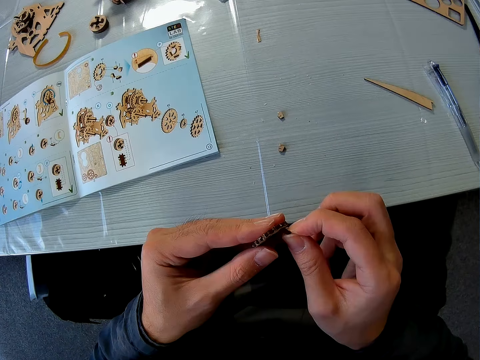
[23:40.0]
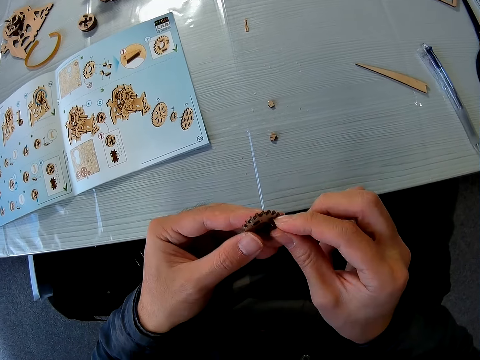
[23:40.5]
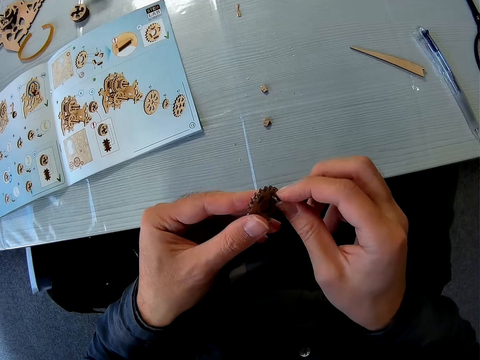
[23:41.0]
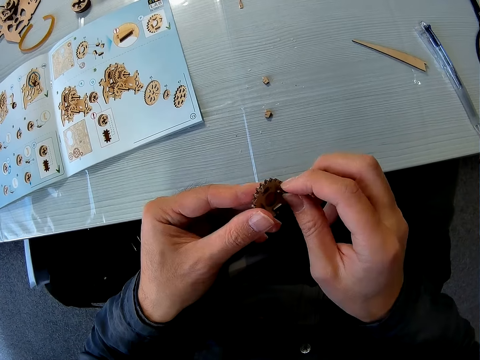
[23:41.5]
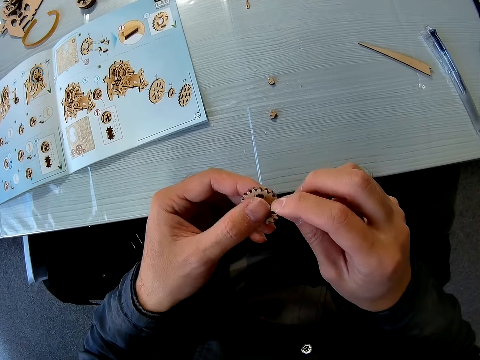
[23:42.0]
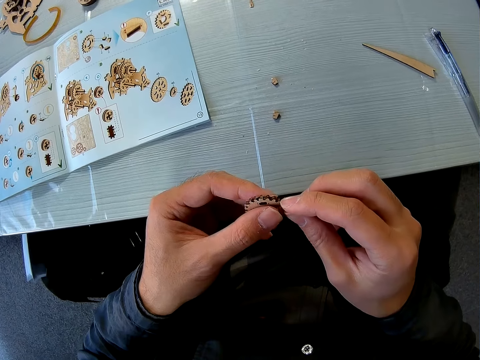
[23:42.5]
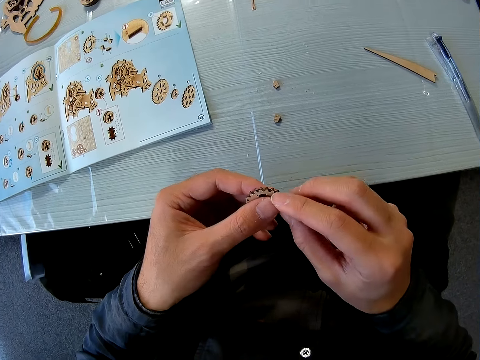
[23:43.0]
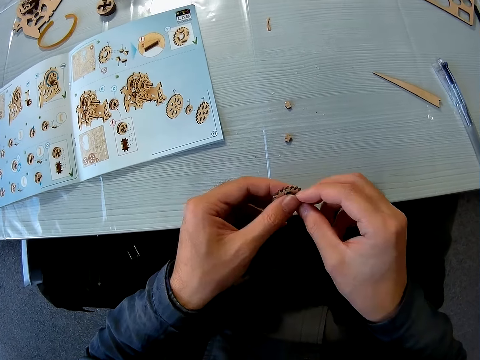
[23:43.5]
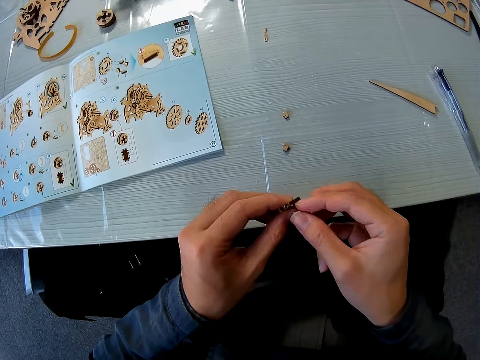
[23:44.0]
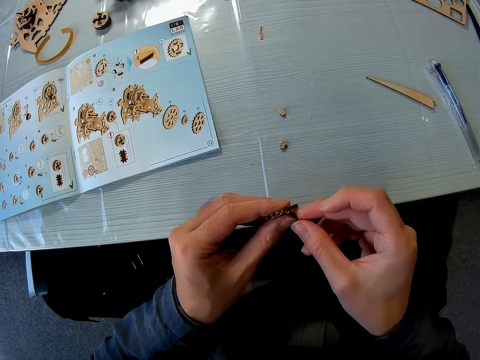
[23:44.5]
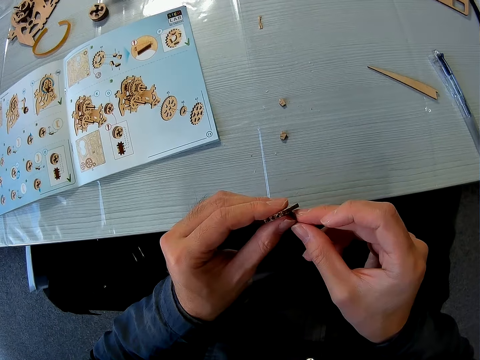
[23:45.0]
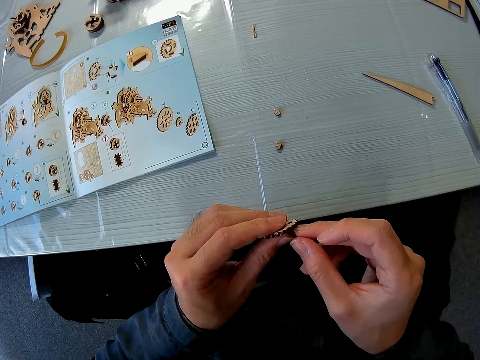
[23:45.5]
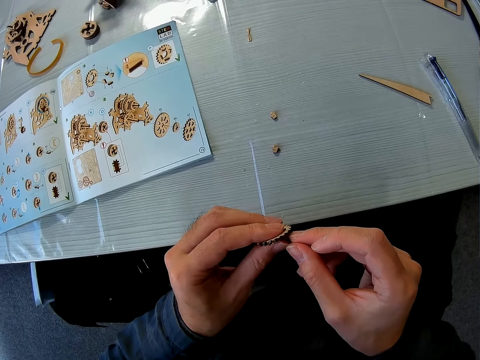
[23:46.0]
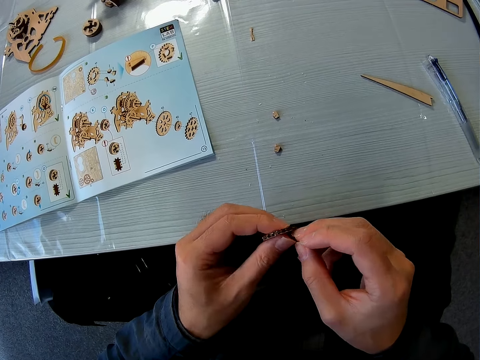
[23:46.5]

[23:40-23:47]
The camera wearer joins the pieces.

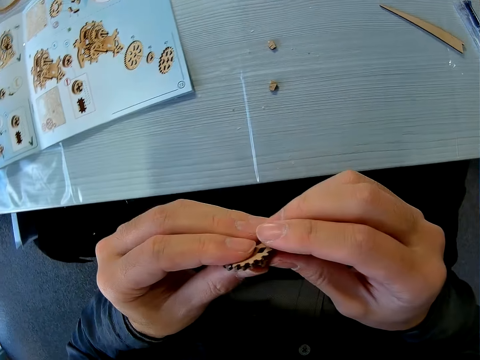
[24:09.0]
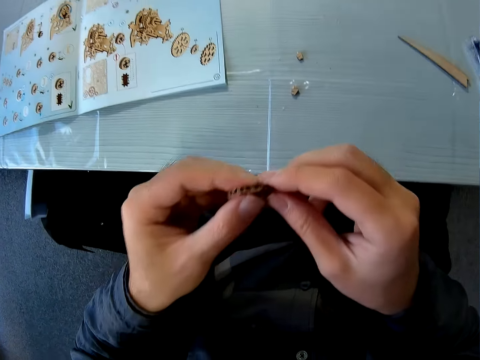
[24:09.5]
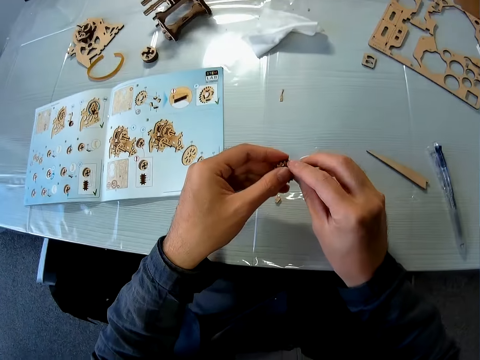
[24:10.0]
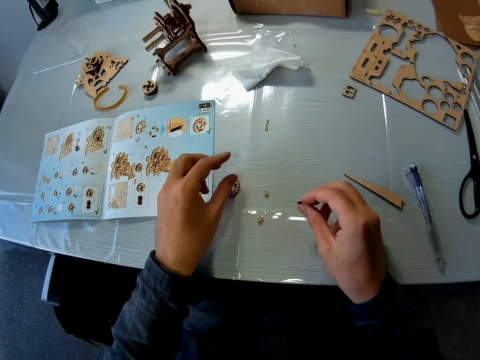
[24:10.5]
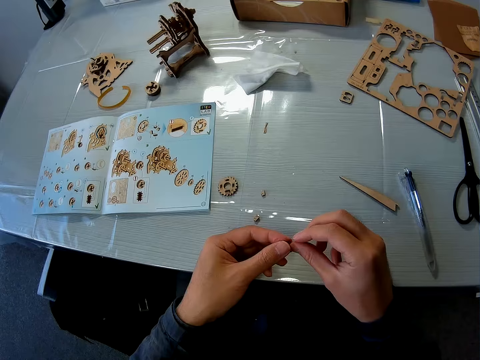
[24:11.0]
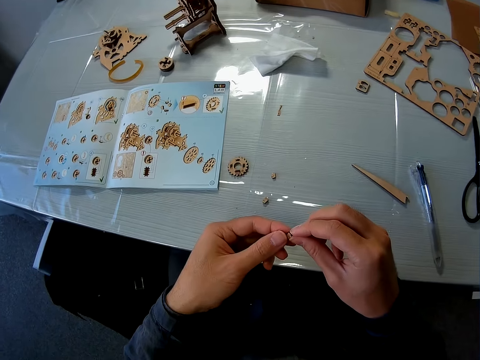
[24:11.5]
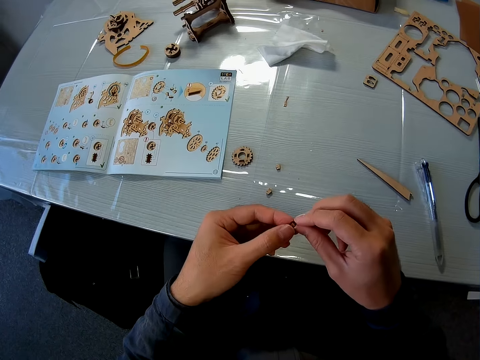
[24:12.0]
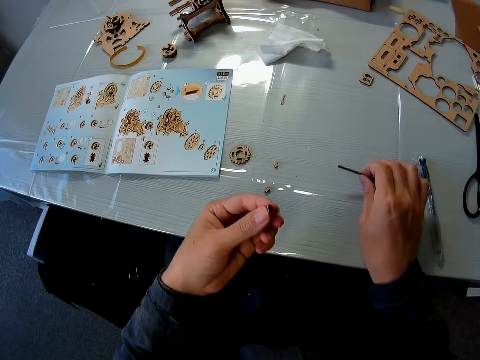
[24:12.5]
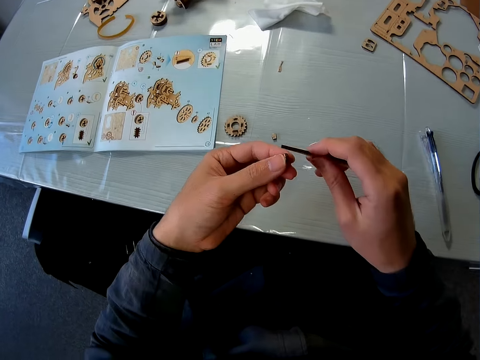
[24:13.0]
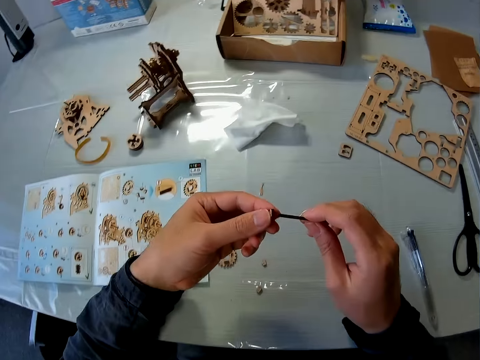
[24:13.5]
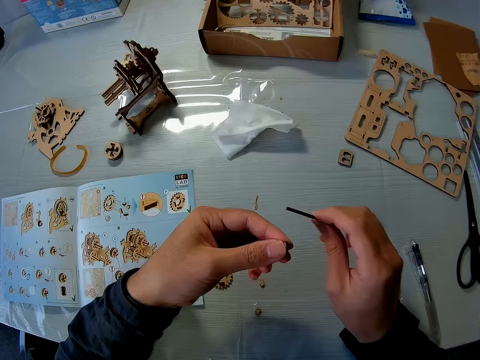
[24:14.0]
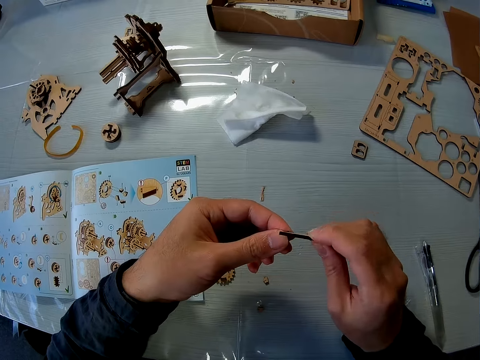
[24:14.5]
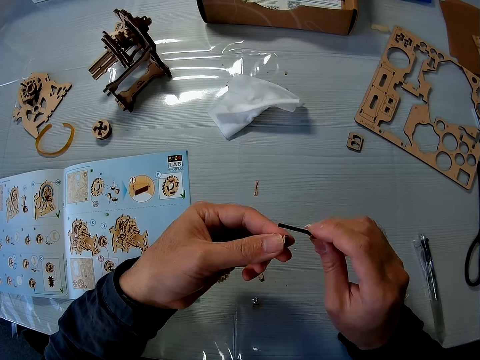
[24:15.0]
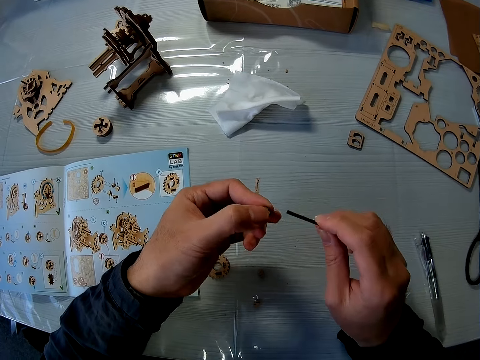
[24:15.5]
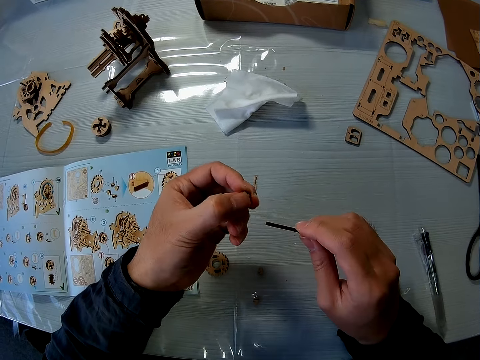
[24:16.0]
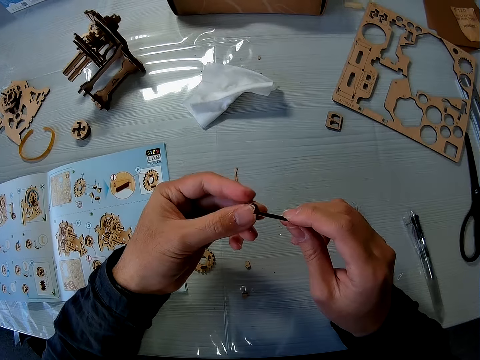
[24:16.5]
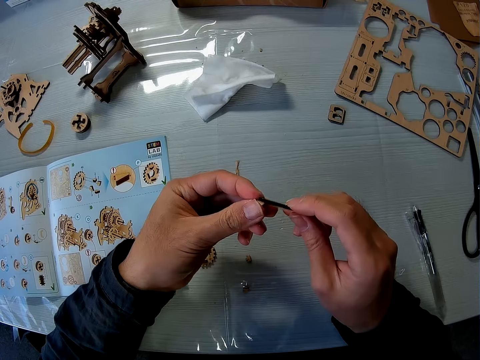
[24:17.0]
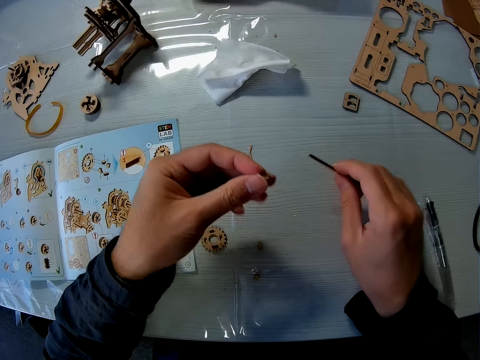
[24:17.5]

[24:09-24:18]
The camera wearer drops the larger wooden mechanical model piece on the table. They hold the second smaller wooden mechanical model piece with both hands. They touch the piece. They pick up a second larger wooden mechanical model piece from the table. They place the second smaller wooden mechanical model piece against the second larger wooden mechanical model piece. They scratch the piece.

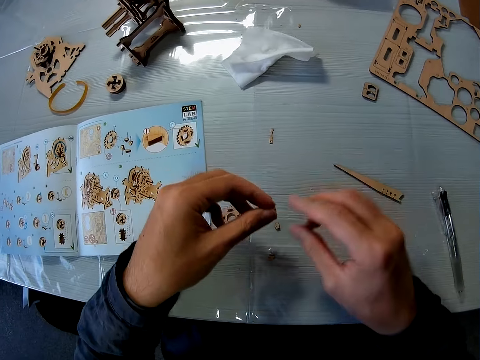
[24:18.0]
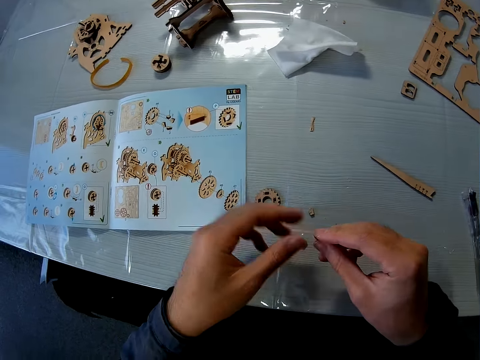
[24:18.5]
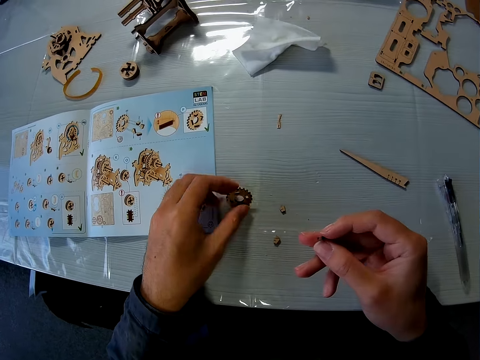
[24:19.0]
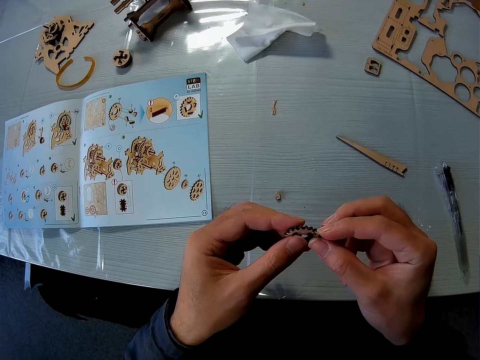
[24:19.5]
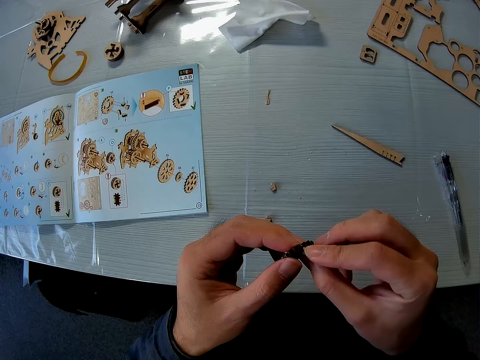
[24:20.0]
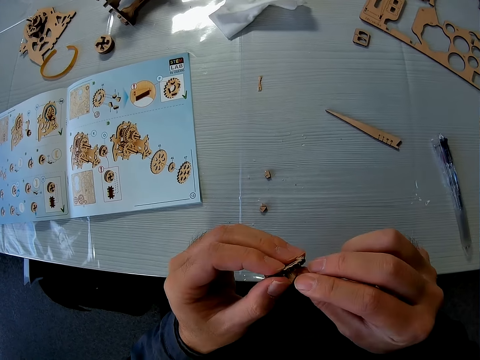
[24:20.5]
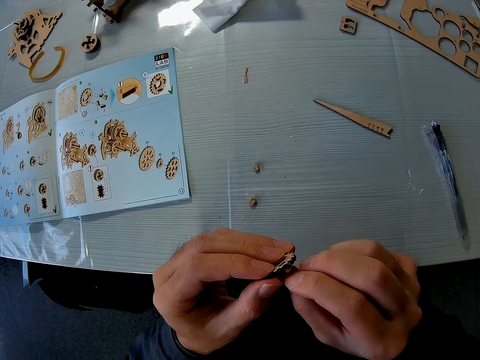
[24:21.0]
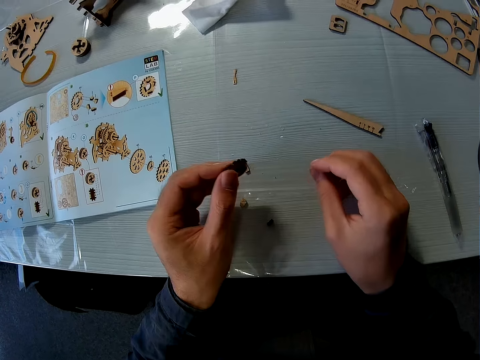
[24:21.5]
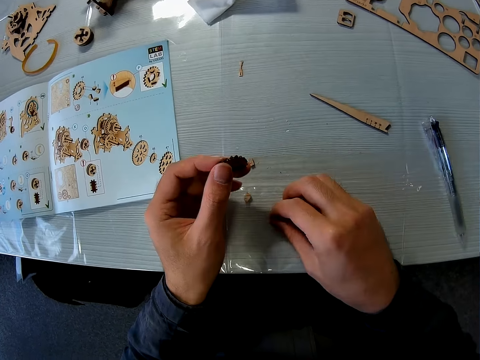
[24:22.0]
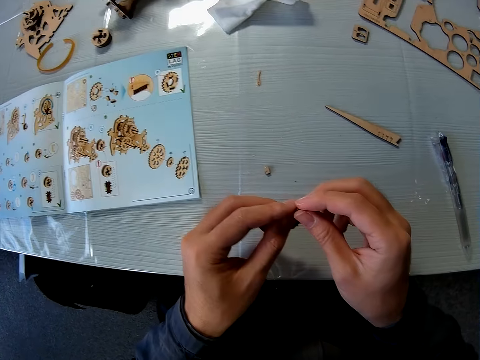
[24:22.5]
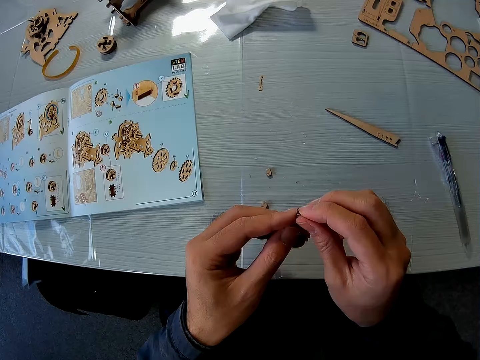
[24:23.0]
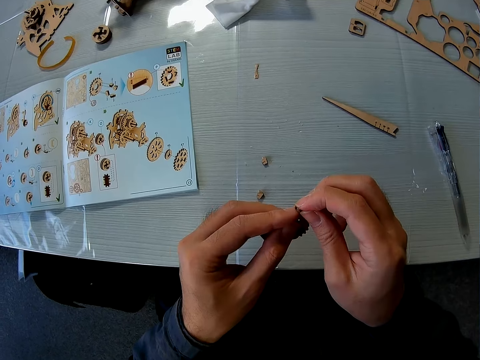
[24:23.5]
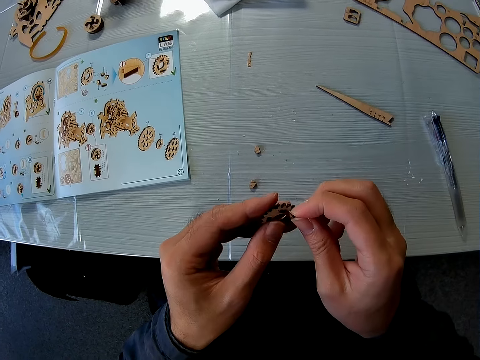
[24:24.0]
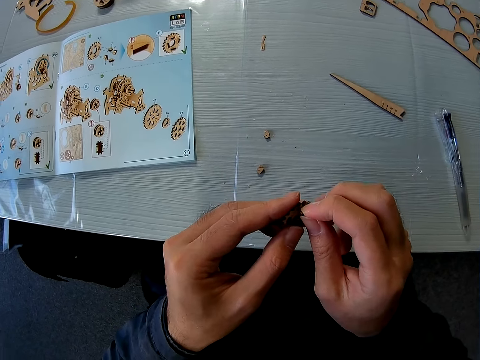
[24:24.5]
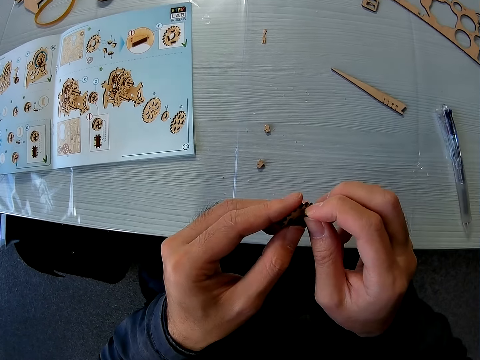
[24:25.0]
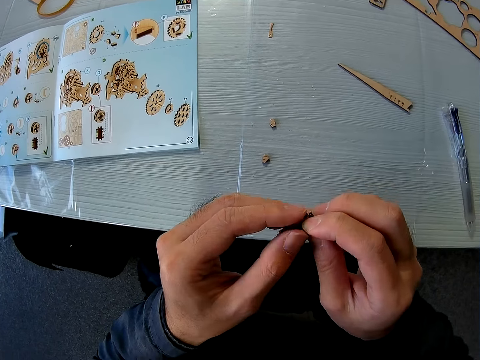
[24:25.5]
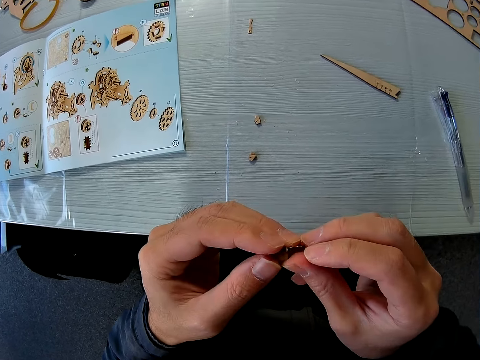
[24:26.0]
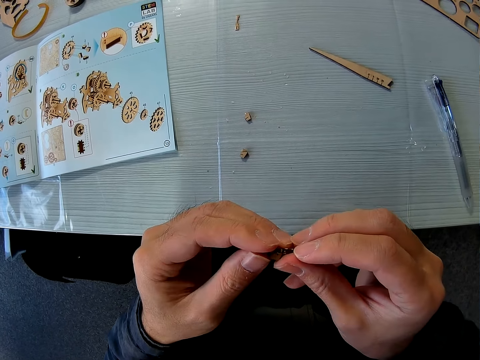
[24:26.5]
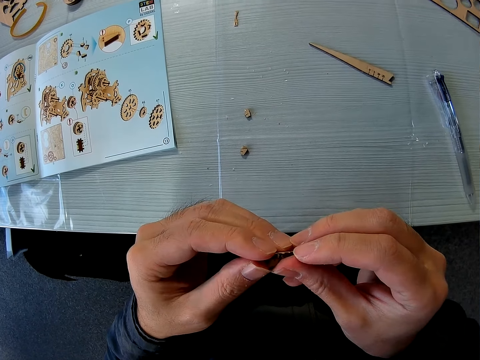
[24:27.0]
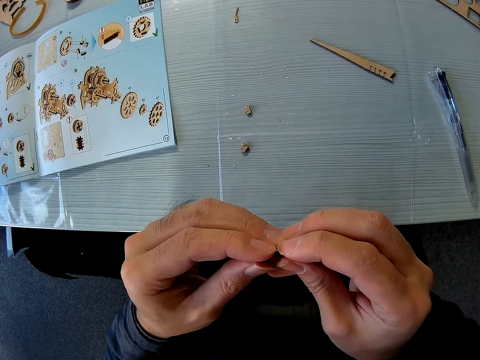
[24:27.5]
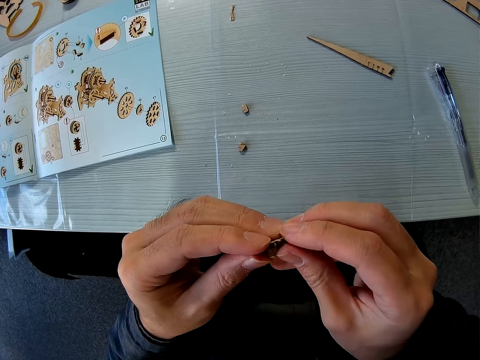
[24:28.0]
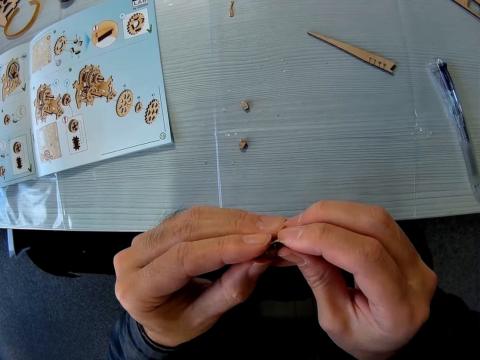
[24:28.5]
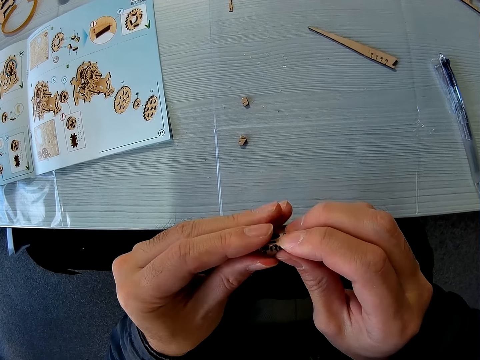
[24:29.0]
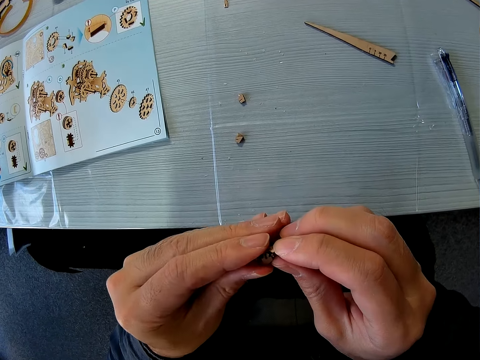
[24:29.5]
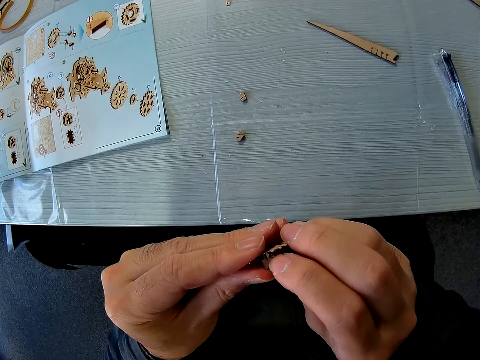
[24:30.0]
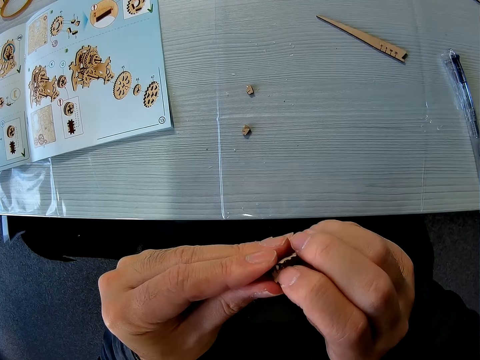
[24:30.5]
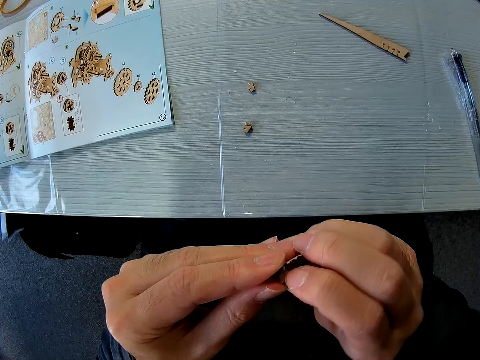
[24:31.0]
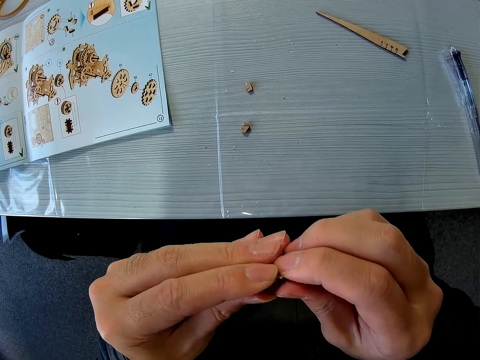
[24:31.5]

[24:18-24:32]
The camera wearer places the second larger wooden mechanical model piece on the table. She passes the second smaller wooden mechanical model piece to her right hand. She picks up the first larger wooden mechanical model from the table. She fits the second smaller wooden mechanical model piece into the larger wooden mechanical model piece. She mistakenly drops the second smaller wooden mechanical model piece on the table. She picks up the second smaller wooden mechanical model piece from the table. She fits the second smaller wooden mechanical model piece into the larger wooden mechanical model piece.
